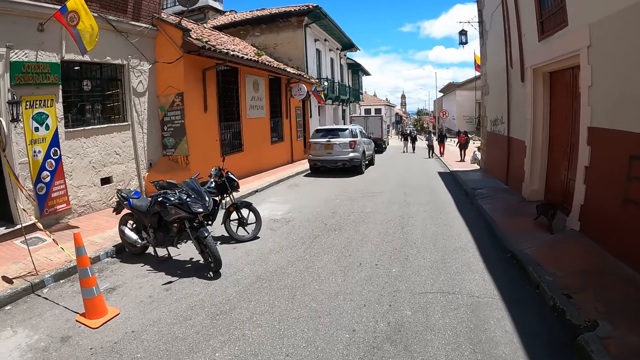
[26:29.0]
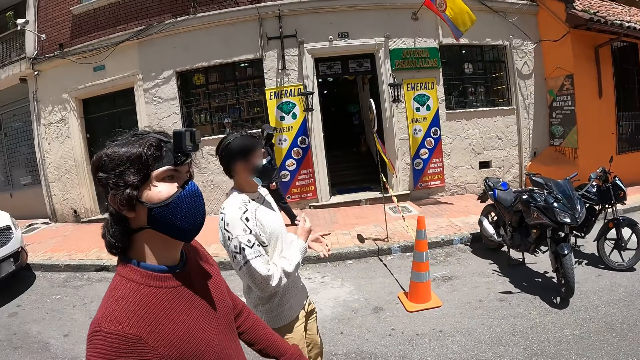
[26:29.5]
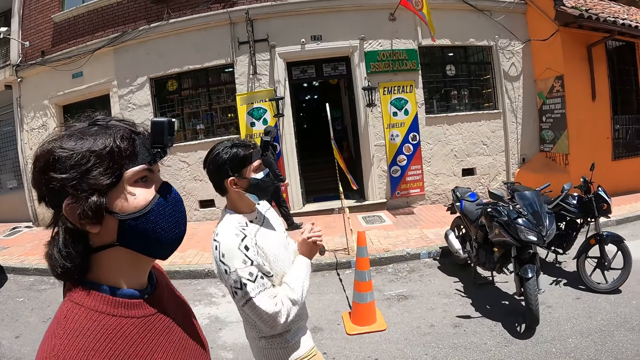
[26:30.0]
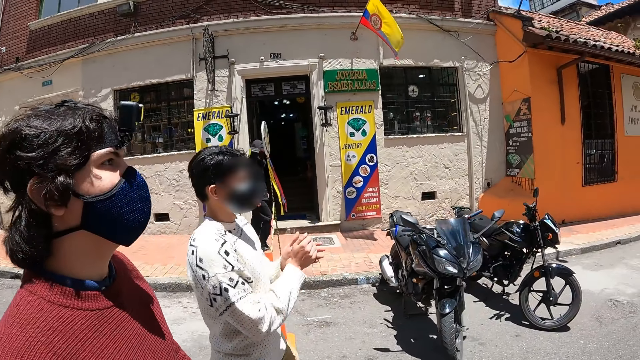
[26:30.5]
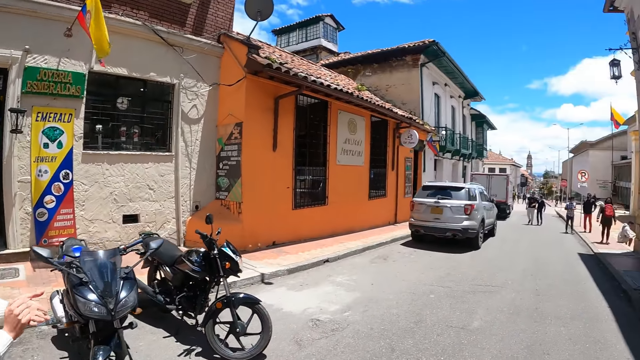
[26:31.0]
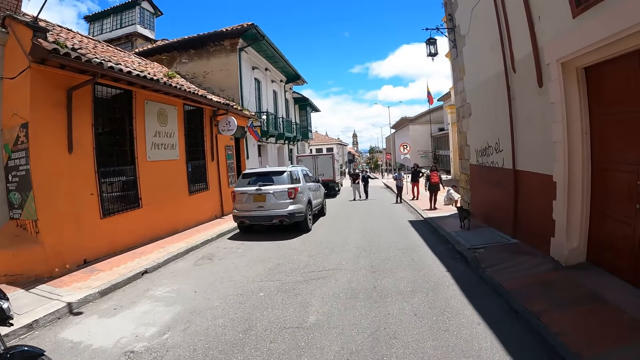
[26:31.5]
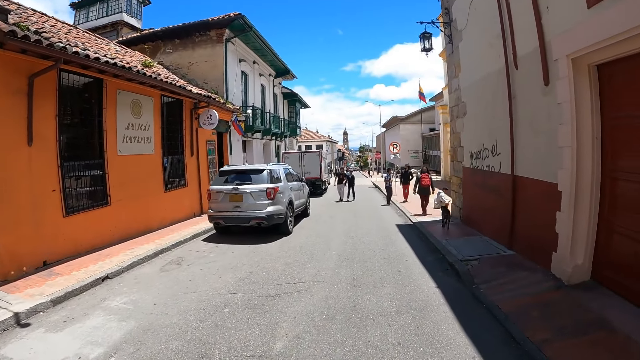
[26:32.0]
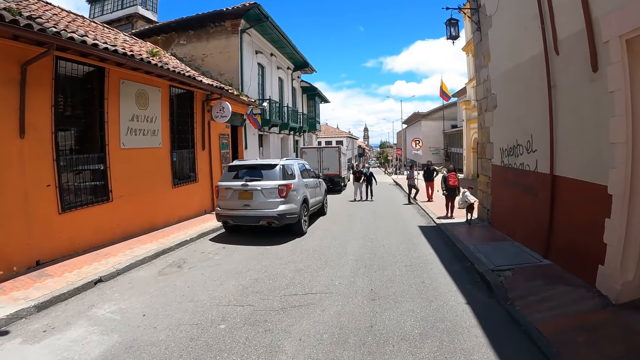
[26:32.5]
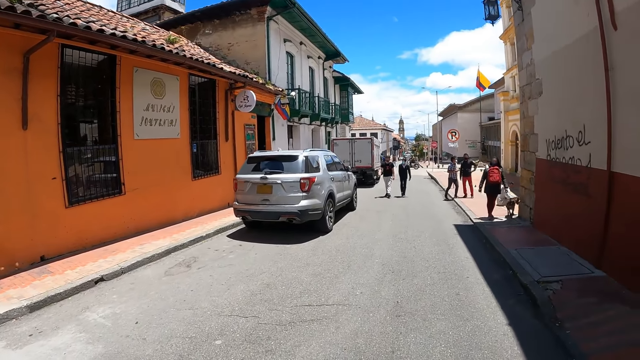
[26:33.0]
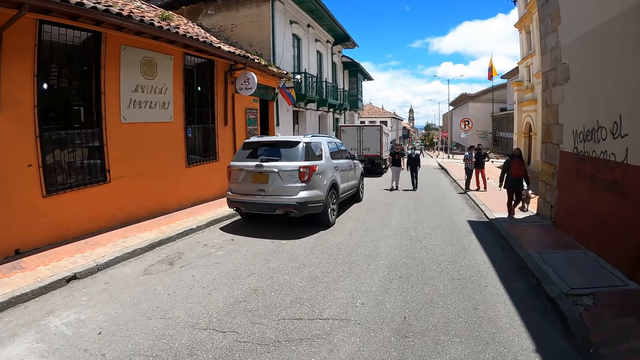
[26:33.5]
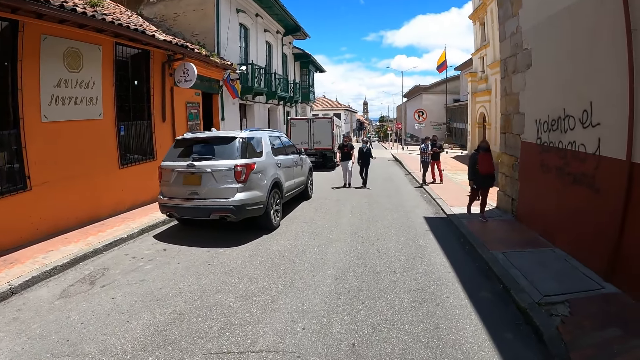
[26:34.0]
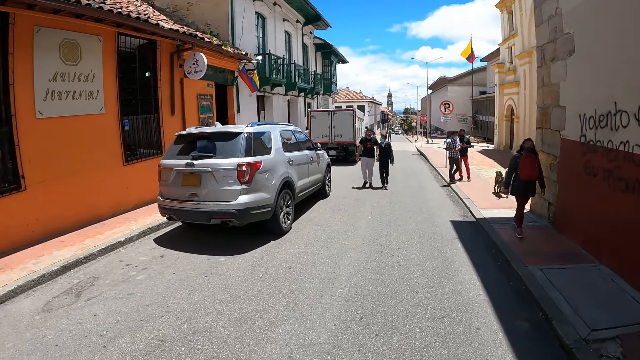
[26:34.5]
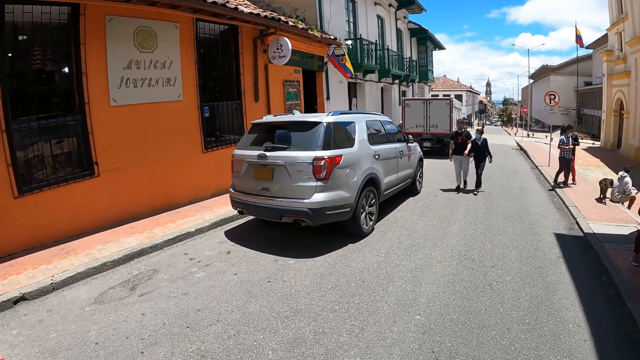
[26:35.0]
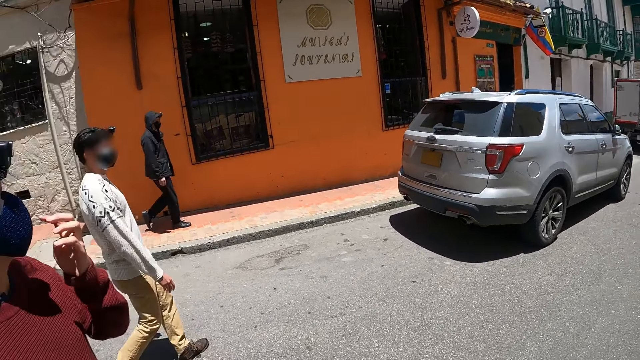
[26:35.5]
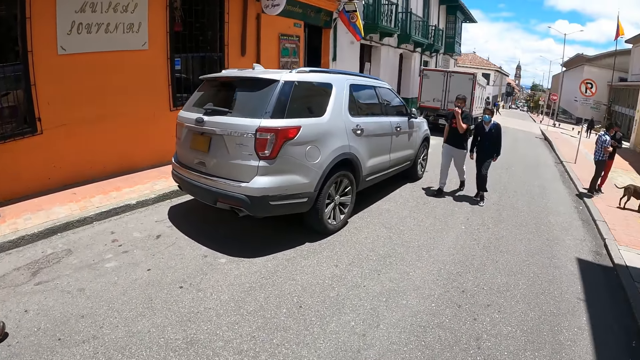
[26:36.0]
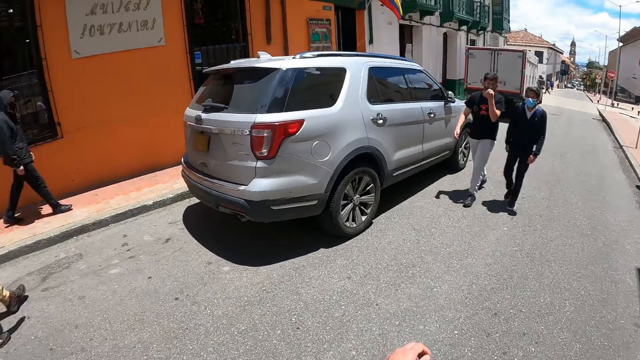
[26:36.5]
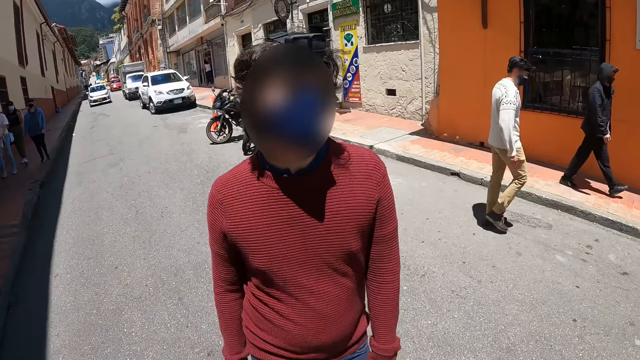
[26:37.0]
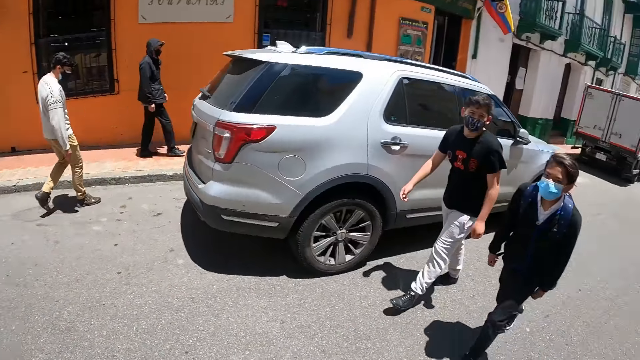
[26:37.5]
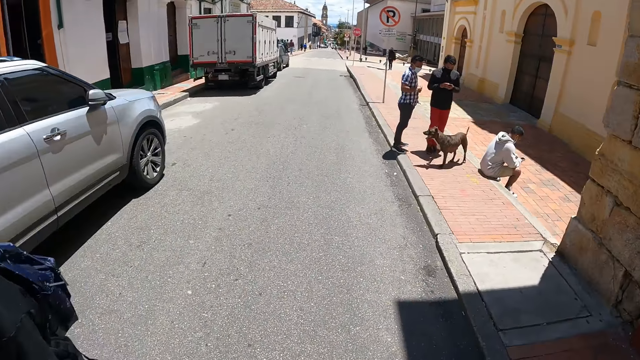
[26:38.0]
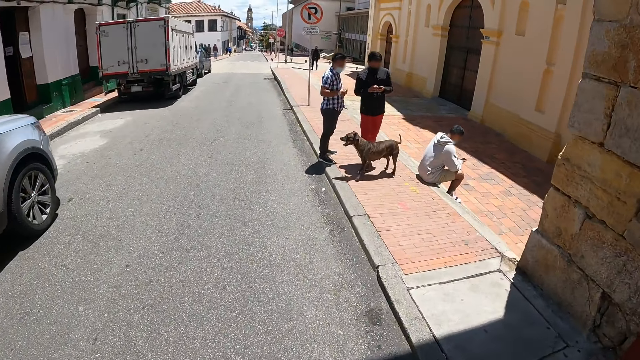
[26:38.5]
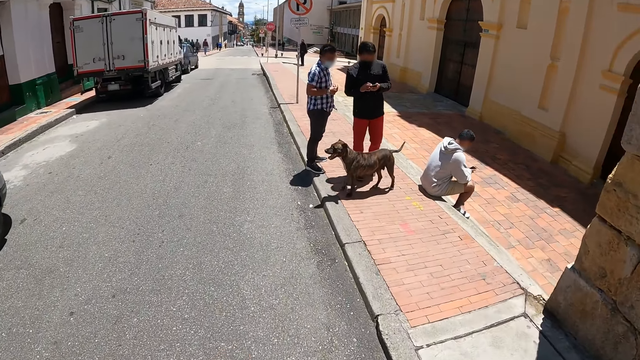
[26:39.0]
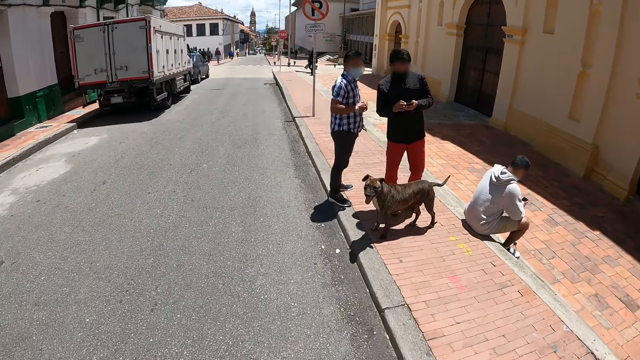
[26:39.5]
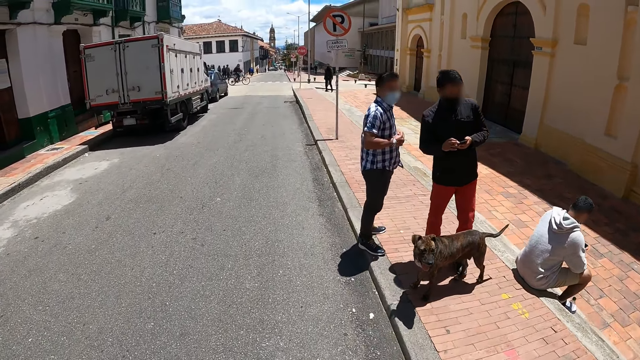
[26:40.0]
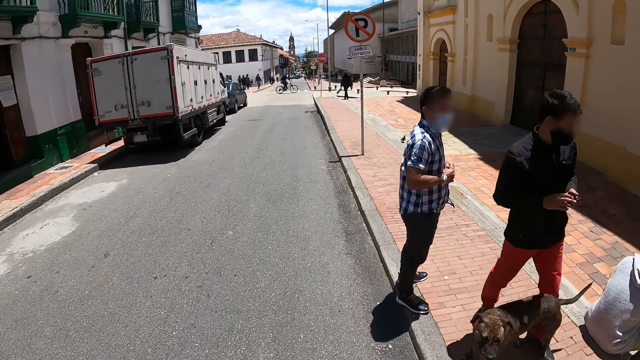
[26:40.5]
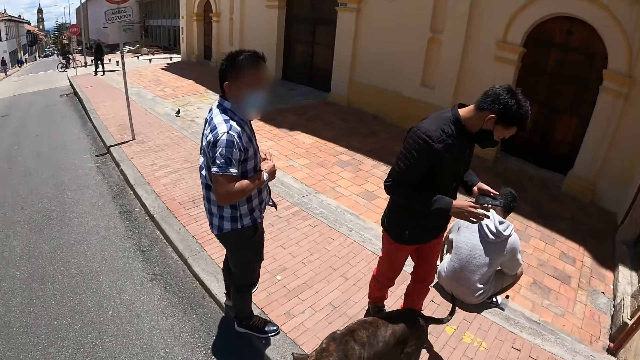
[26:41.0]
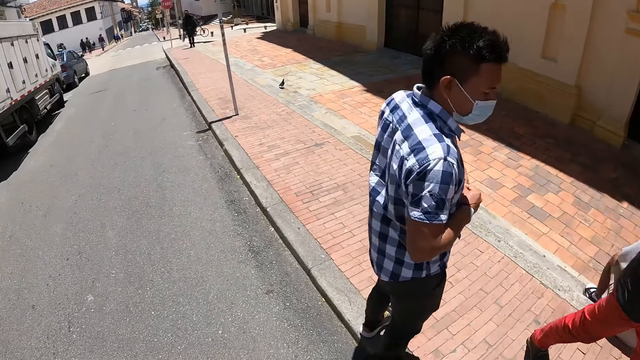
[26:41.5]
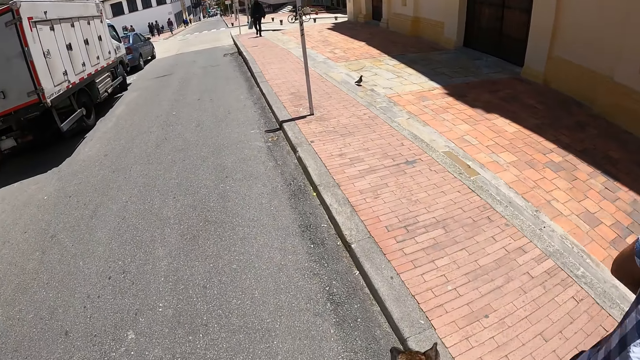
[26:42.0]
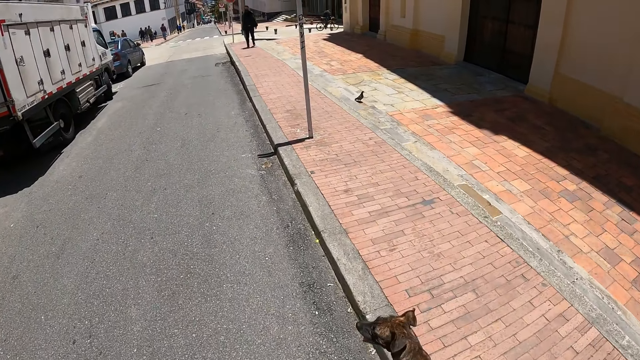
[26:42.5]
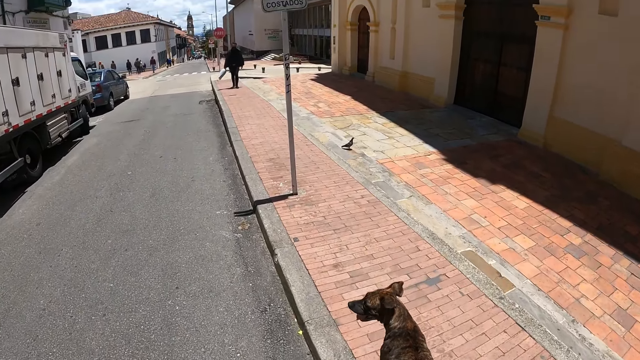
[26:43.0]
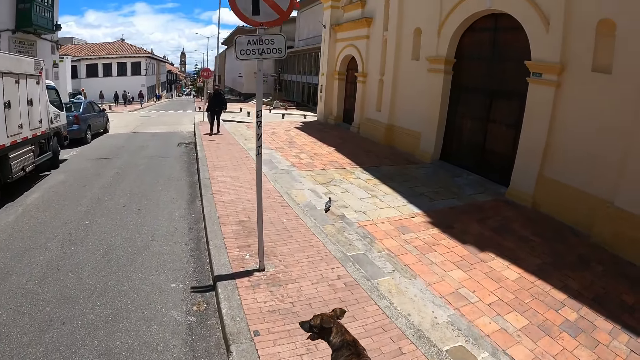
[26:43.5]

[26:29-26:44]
The camera wearer turns his head. A person rubs his hands. The camera wearer walks along a street. He turns his head. He walks along the street. He looks at the dog.

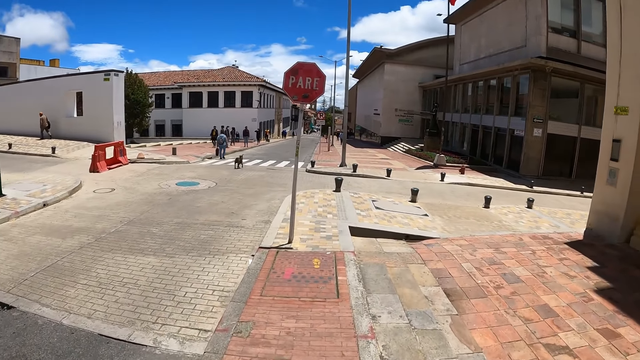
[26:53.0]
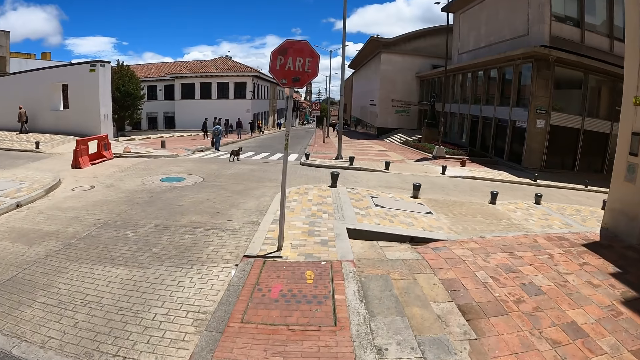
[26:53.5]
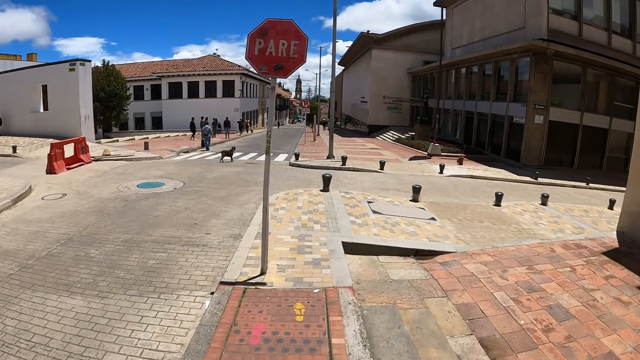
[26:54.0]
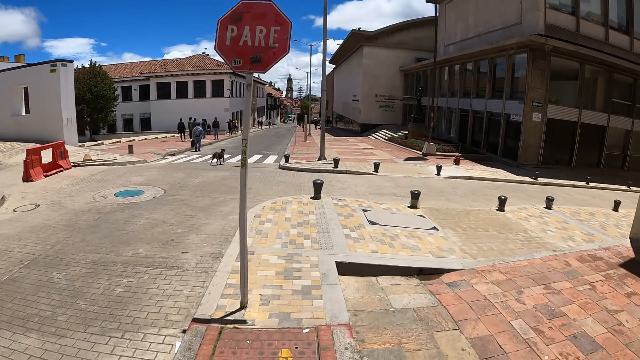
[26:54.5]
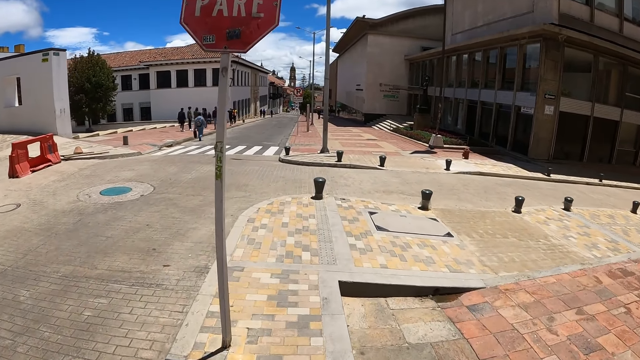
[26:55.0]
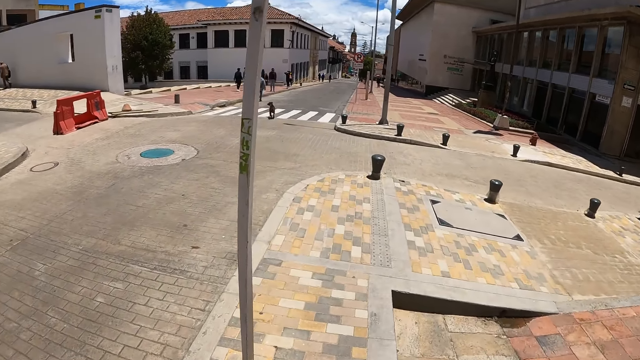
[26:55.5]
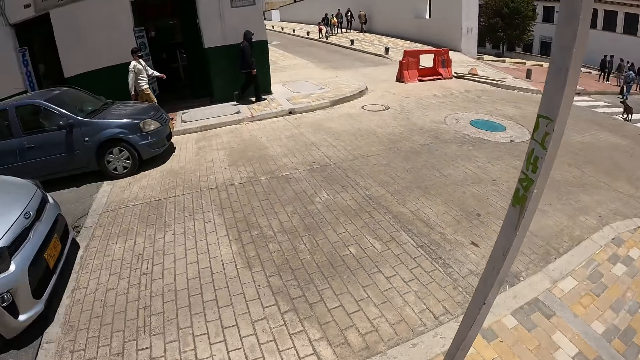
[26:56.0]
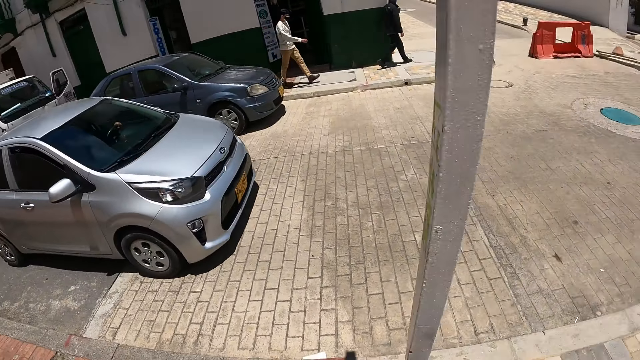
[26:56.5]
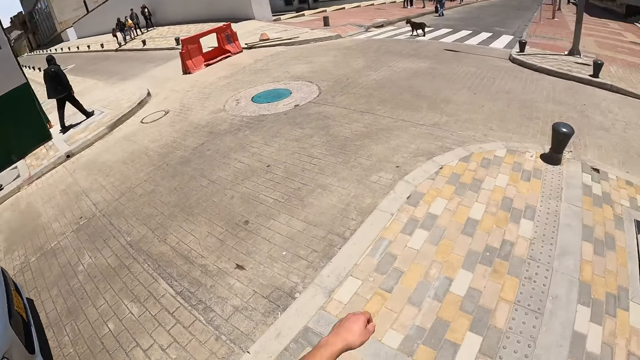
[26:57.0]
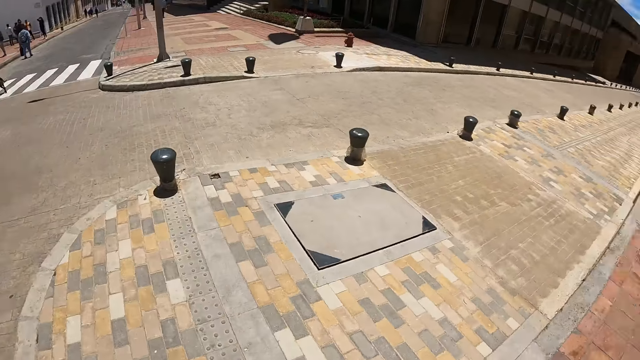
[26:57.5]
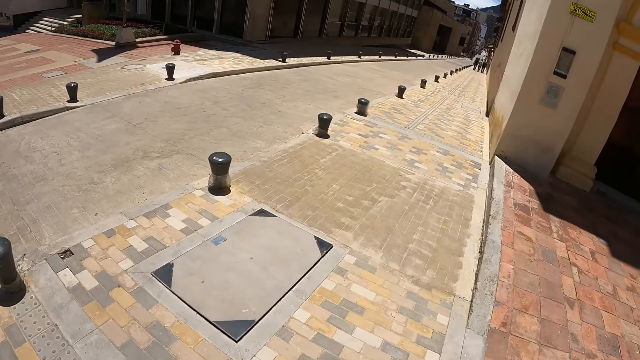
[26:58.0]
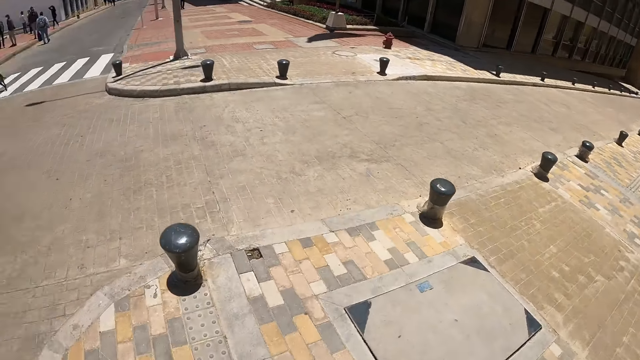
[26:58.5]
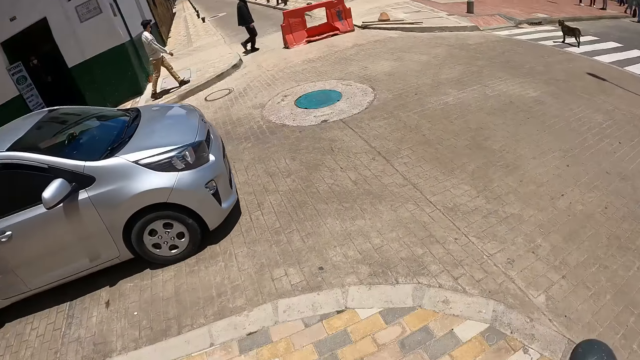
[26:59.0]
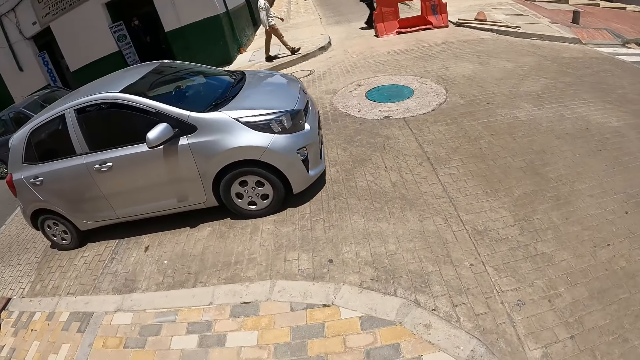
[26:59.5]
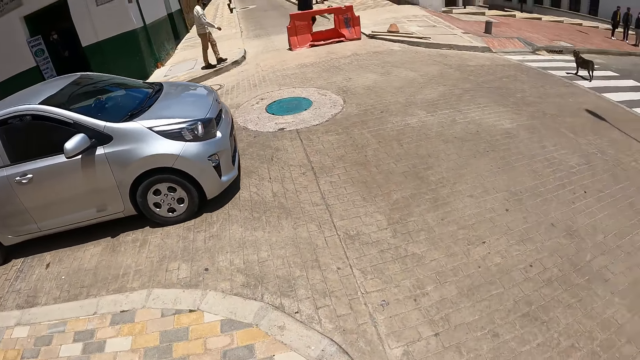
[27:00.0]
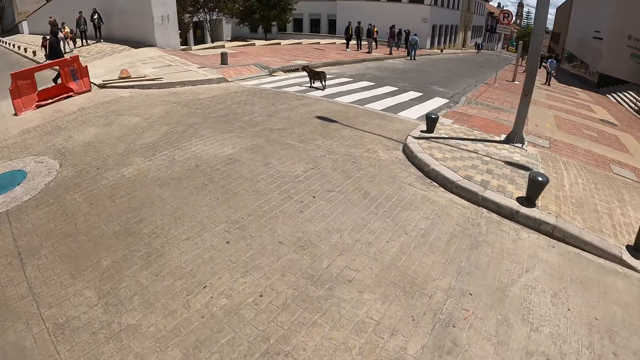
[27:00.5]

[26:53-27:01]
The camera wearer looks at the left, right, left sides of the road. They turn. They look around the street. They look around the street again.
